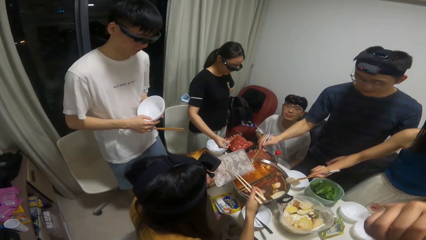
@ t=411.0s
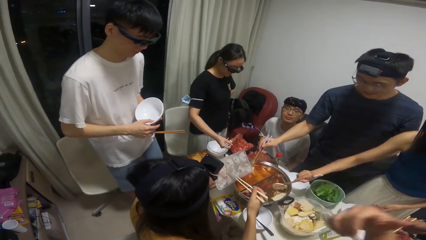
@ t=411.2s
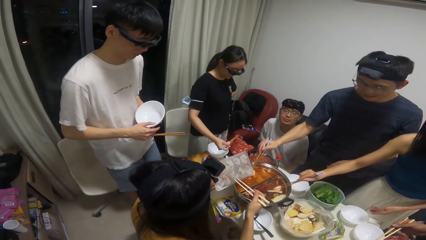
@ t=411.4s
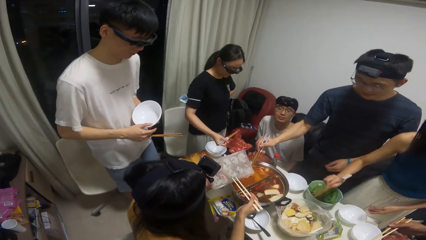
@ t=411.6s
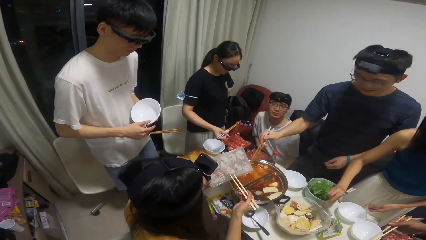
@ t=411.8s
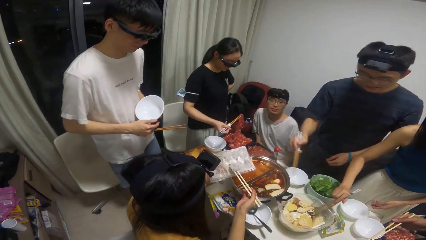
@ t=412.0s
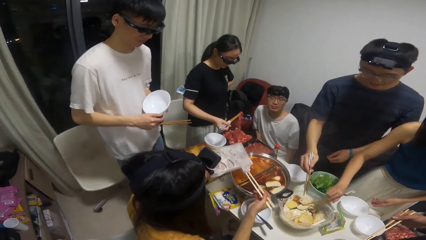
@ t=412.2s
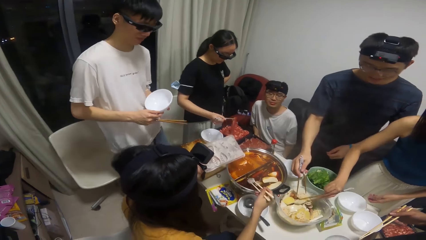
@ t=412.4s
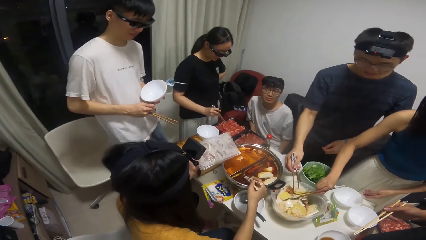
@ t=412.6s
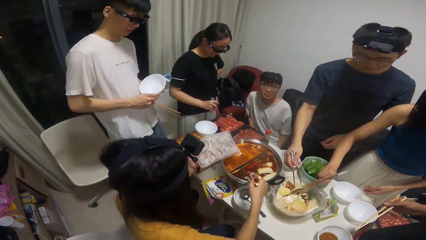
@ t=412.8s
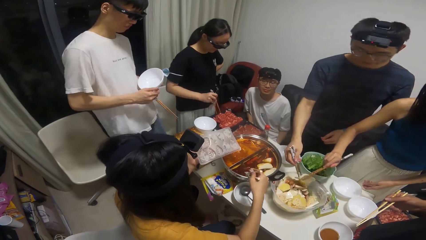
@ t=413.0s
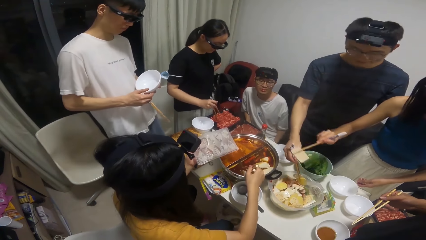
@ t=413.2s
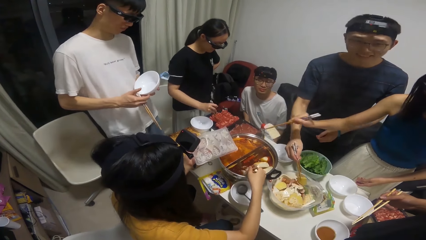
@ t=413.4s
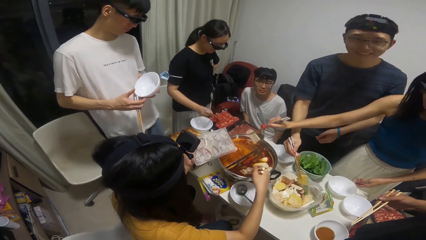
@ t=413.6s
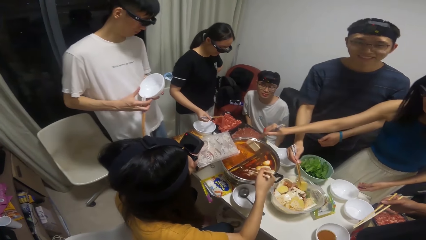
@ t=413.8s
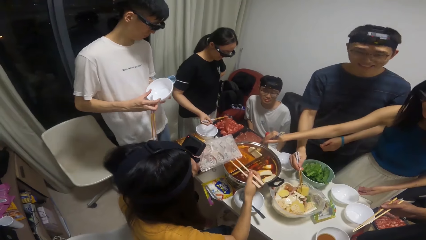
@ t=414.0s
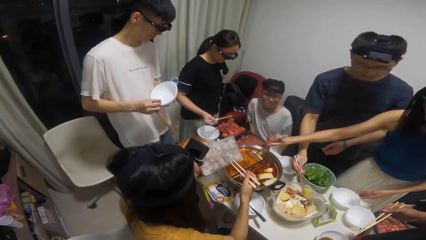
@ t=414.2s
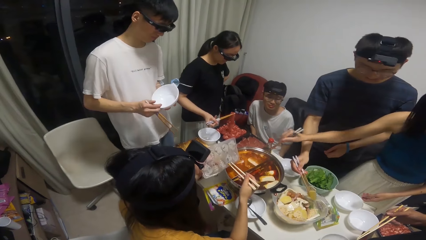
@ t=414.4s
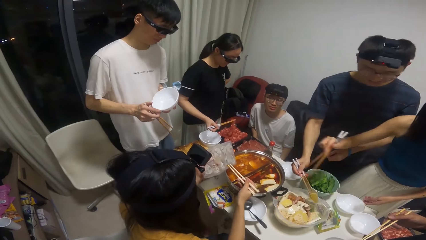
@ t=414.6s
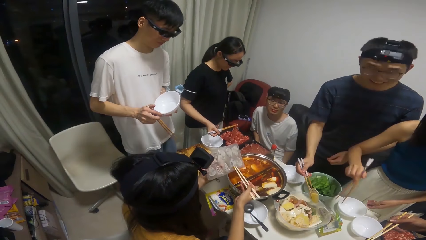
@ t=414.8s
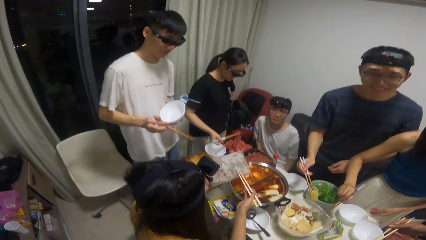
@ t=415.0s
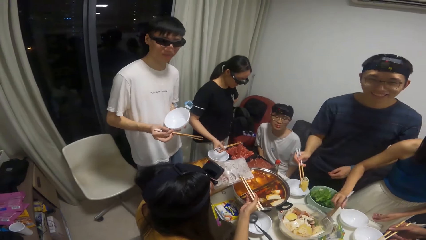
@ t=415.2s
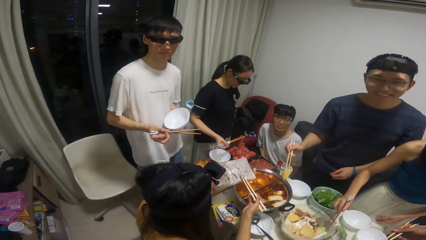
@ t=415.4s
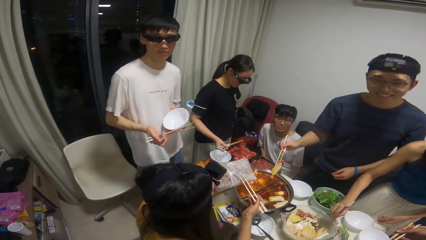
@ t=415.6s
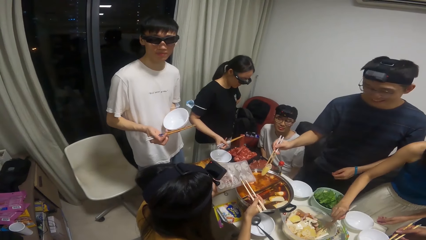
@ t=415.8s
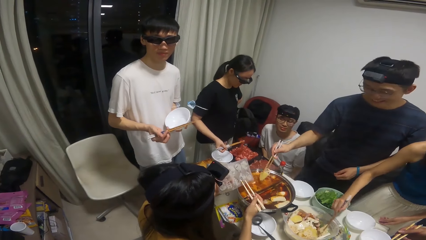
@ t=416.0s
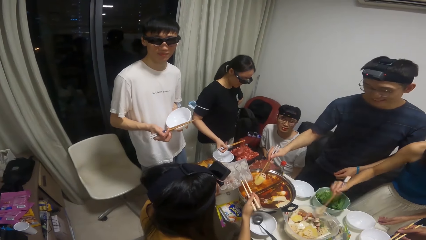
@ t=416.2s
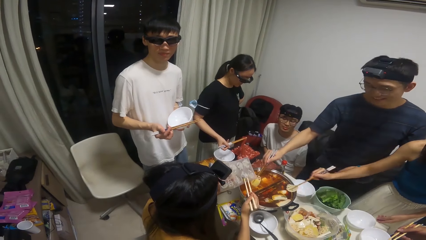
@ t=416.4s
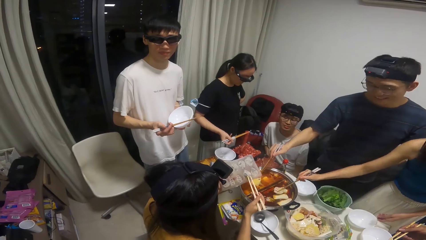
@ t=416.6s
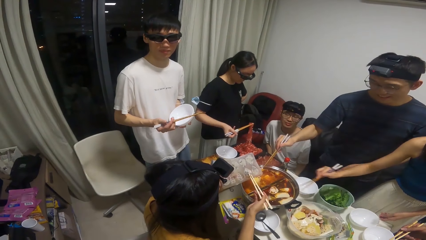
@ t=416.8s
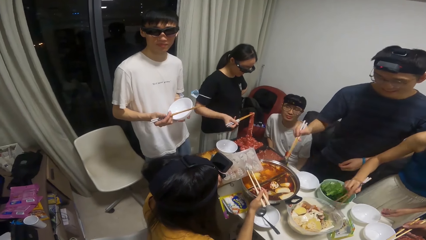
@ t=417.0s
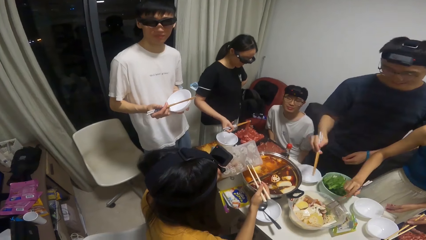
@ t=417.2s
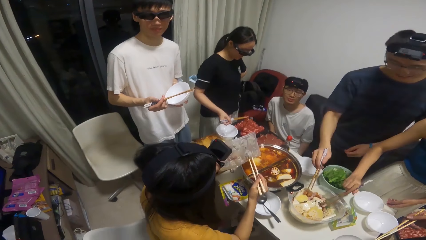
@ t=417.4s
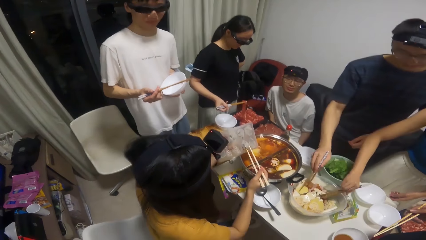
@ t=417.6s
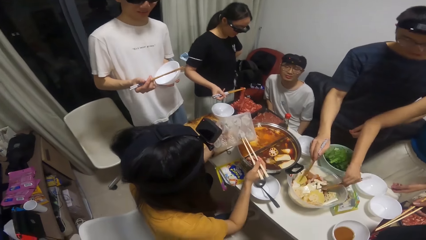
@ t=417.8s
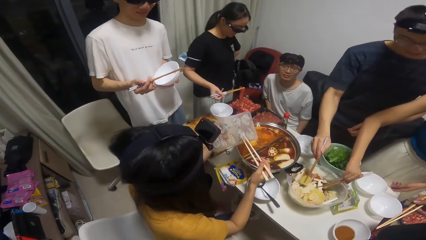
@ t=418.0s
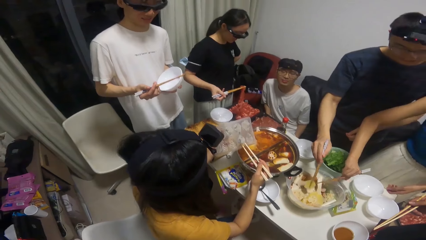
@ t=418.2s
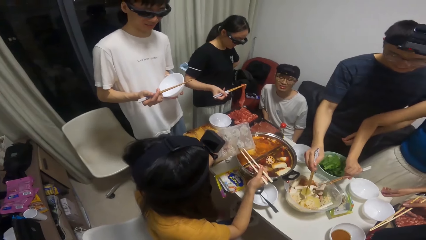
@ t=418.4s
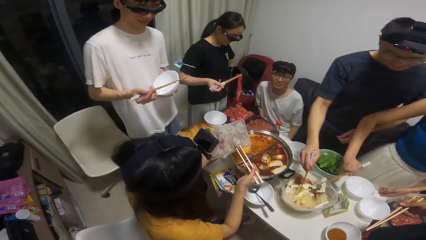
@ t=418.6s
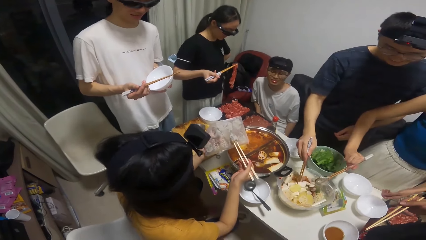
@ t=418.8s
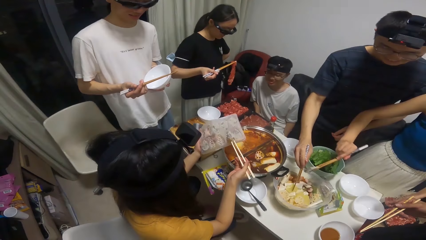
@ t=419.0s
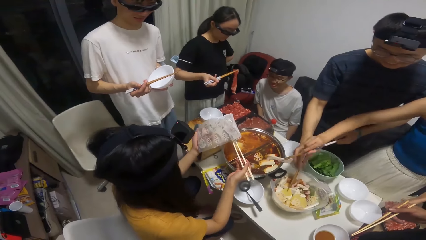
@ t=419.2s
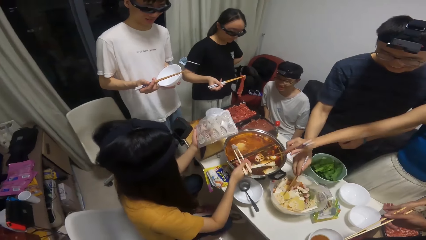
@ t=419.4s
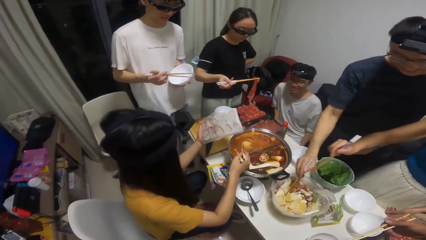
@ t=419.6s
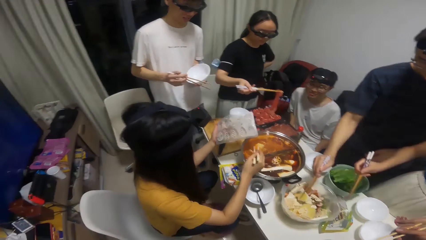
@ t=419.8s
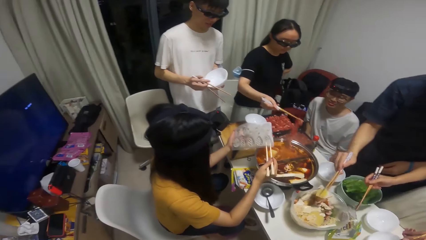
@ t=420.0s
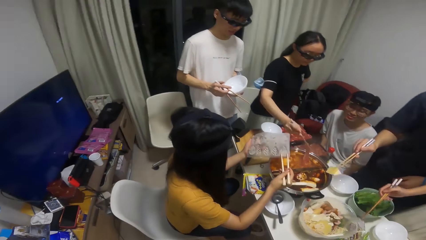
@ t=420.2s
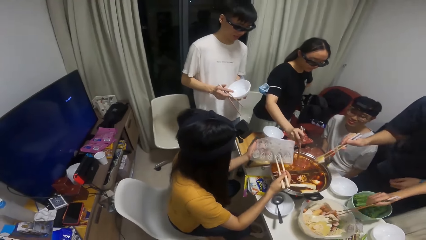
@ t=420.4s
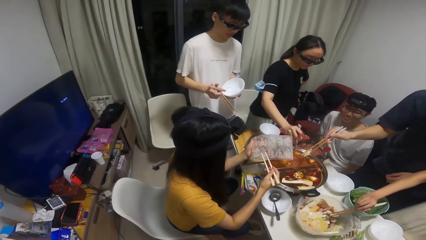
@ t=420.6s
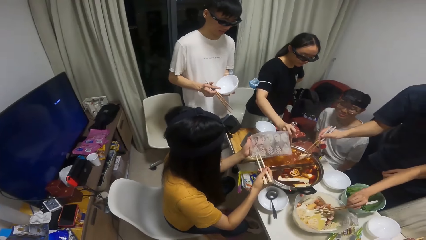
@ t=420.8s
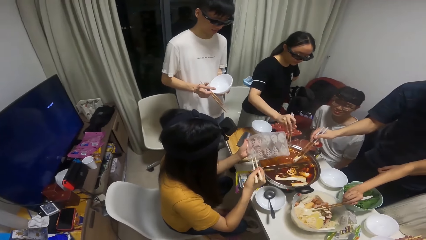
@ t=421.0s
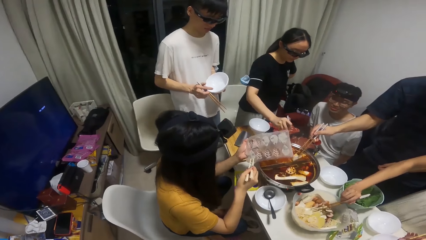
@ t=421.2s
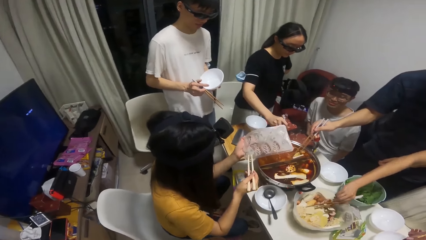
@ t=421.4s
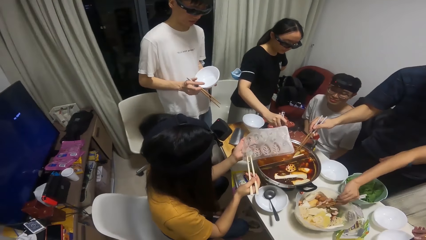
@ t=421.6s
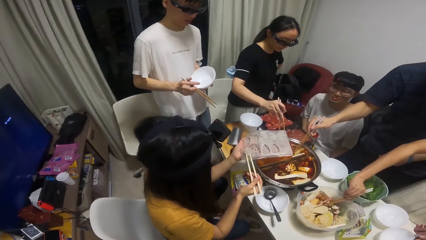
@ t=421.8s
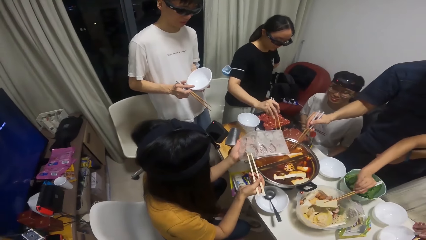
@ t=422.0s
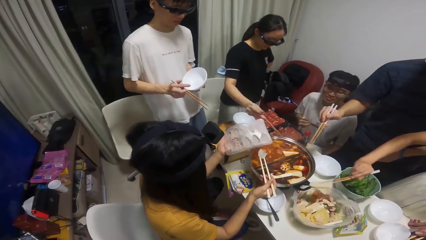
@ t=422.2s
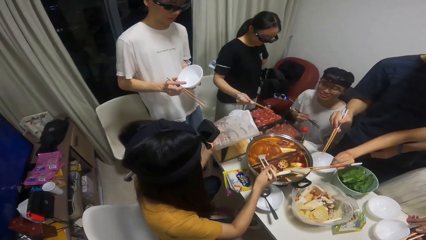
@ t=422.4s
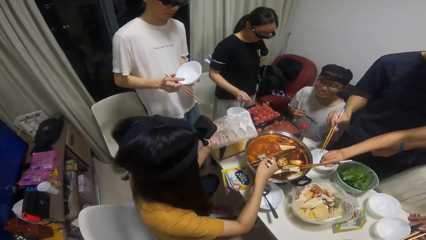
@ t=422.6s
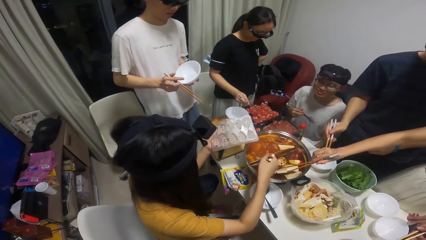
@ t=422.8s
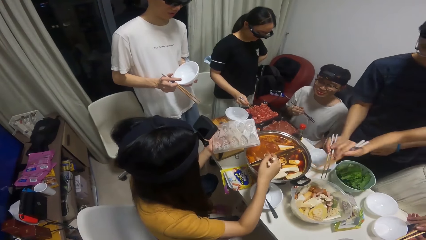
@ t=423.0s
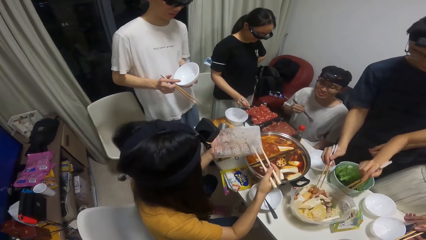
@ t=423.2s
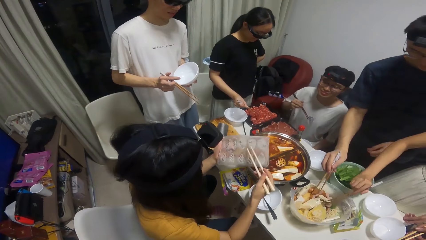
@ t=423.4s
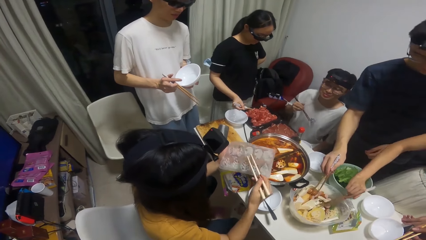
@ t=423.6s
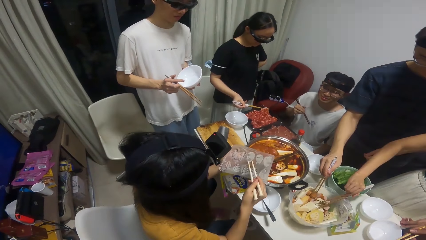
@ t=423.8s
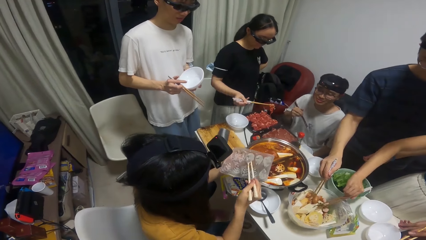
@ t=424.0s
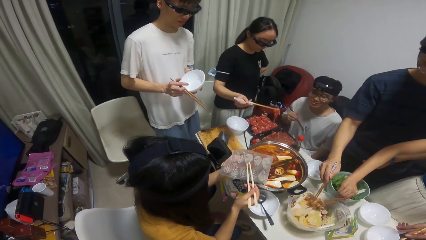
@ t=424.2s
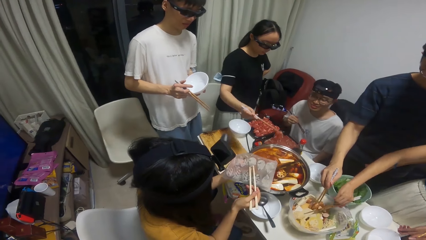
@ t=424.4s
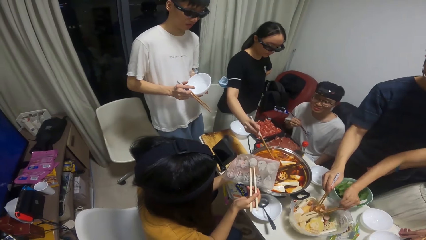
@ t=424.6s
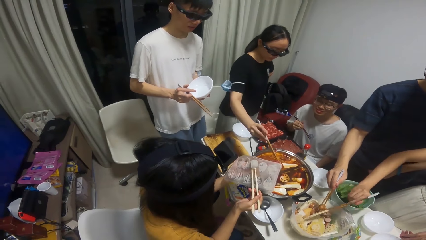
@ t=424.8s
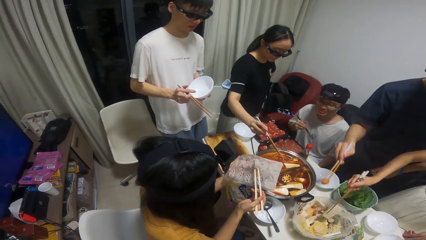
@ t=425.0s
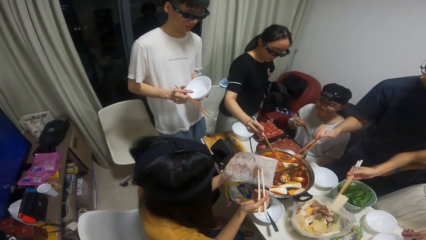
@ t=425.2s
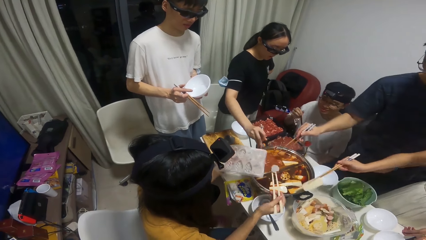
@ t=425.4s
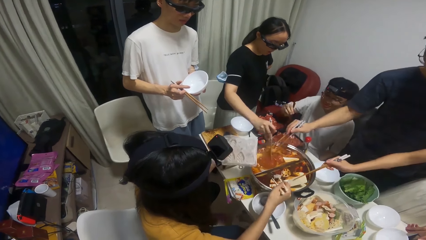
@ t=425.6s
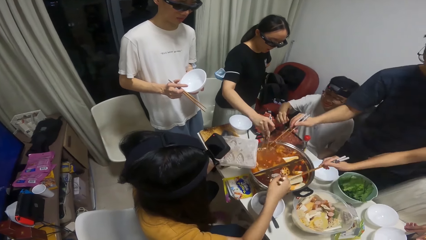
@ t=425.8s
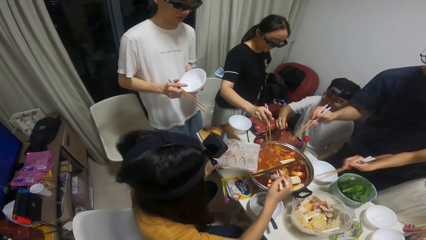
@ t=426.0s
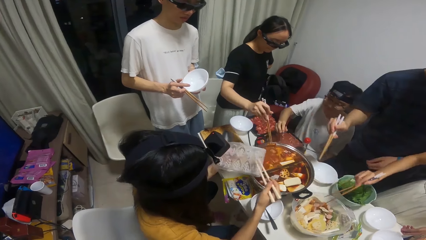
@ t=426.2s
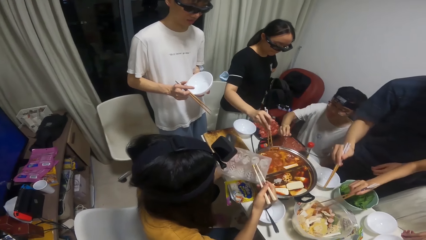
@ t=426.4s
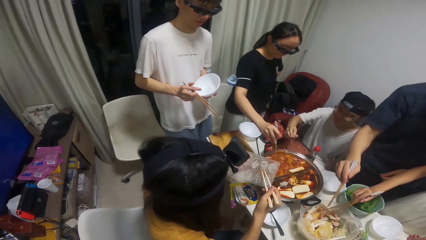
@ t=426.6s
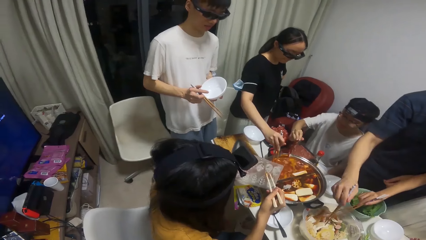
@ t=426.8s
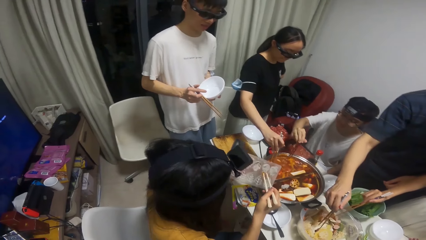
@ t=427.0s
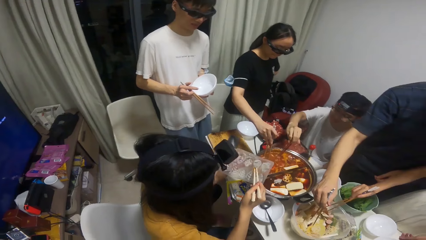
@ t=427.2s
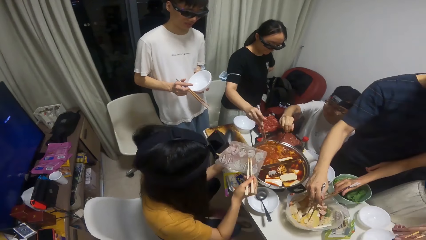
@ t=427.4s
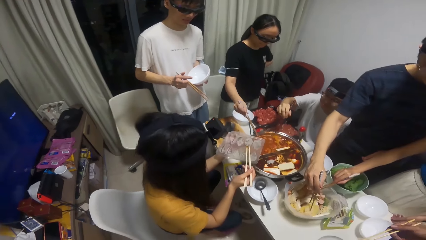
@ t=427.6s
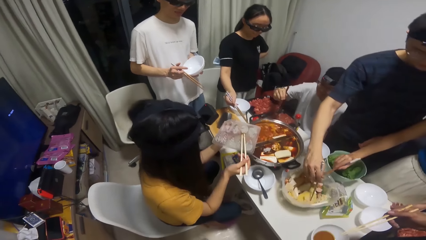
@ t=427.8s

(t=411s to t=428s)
A woman takes a cheese from the bowl on the table with the chopsticks in her hands and puts the cheese into the pot of soup on the cooker on the table. A man puts the cheese into the pot of soup on the cooker on the table. Another woman takes a mixture from the pallet with the chopsticks in her hands and puts the mixture into the pot of soup on the cooker on the table. The first woman takes a potato from the bowl on the table with the chopsticks in her hands. The man takes a cheese from the bowl on the table with the chopsticks in his hands. The camera wearer talks to a person. A third woman takes some meat from the bowl on the table. The first woman puts the potato into the pot of soup on the cooker on the table. The first woman takes a cheese from the bowl on the table with the chopsticks in her hands. The man puts the cheese into the pot of soup on the cooker on the table. The first woman puts the cheese into the pot of soup on the cooker on the table. The man takes a potato from the bowl on the table with the chopsticks in his hands. The first woman takes a potato from the bowl on the table with the chopsticks in her hands and puts the potato into the pot of soup on the cooker on the table. The third woman puts the meat into the pot of soup on the cooker. The man puts the potato into the pot of soup on the cooker on the table. The camera wearer looks at the table.
